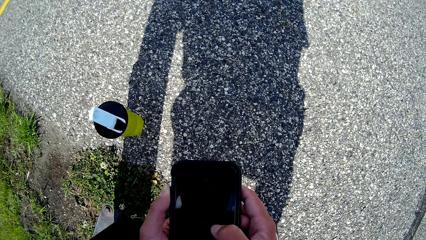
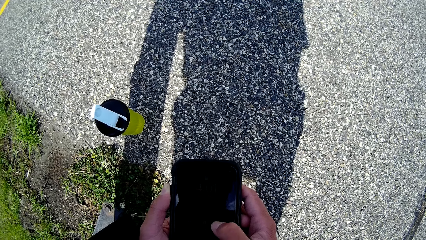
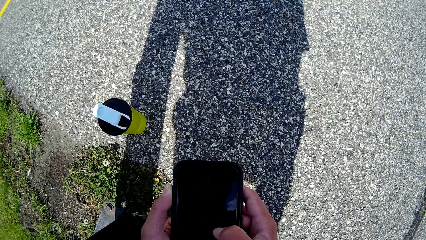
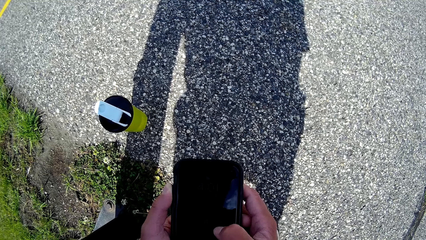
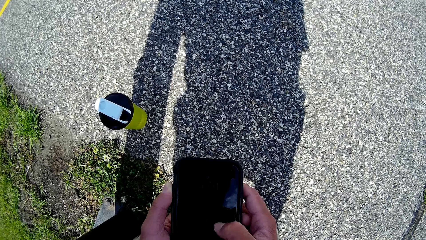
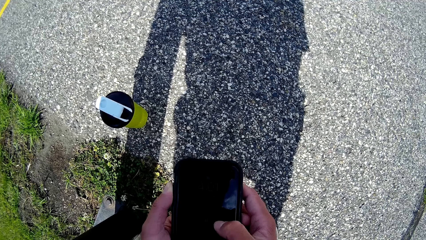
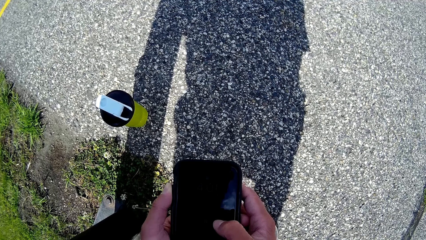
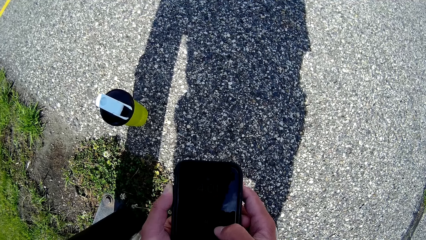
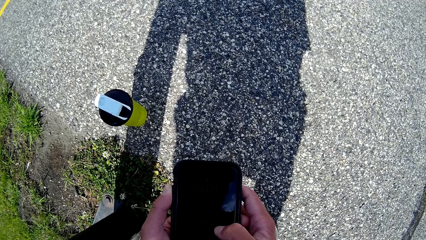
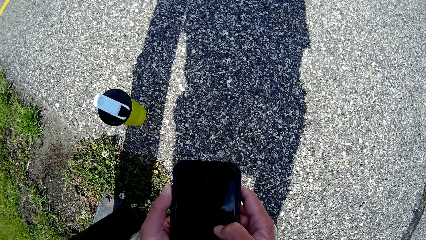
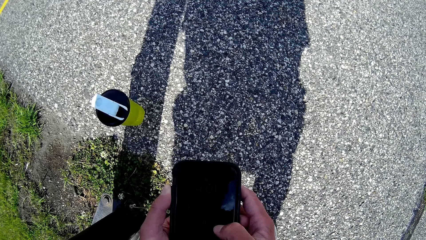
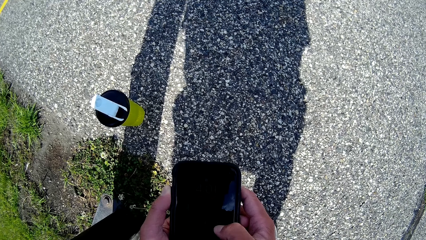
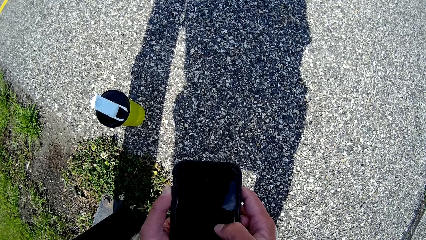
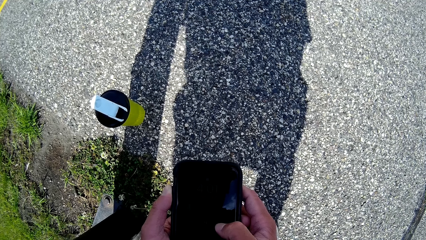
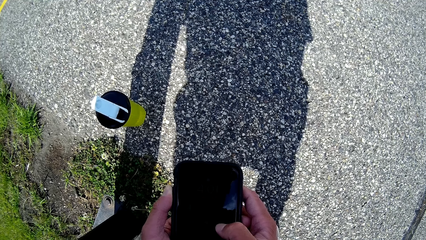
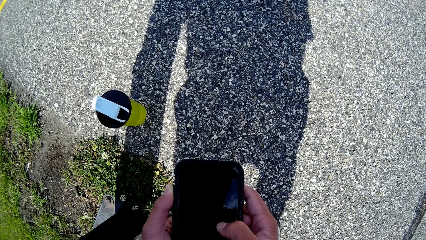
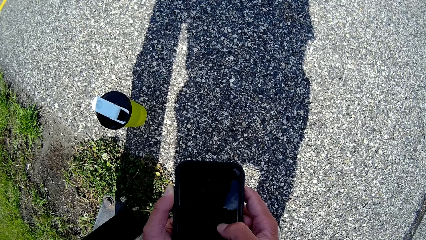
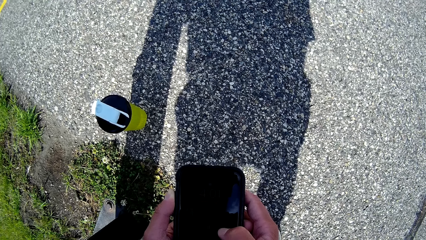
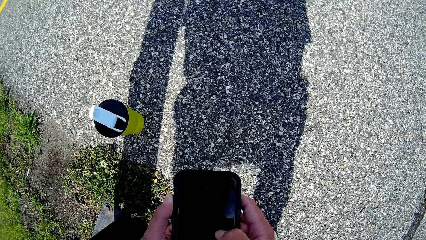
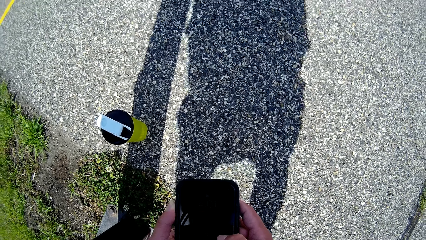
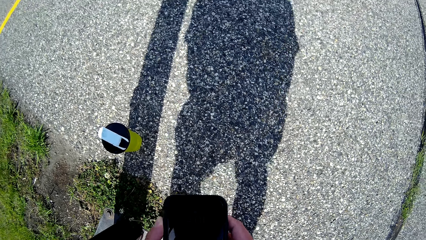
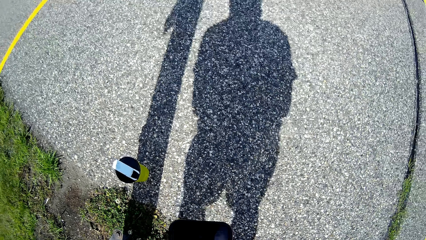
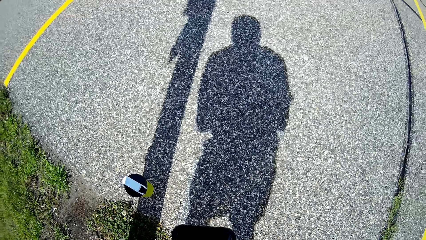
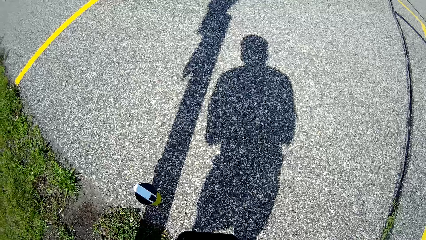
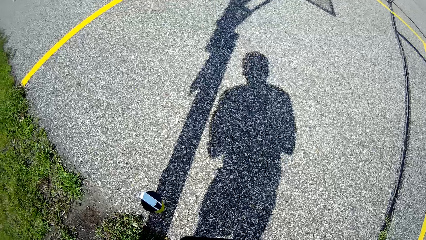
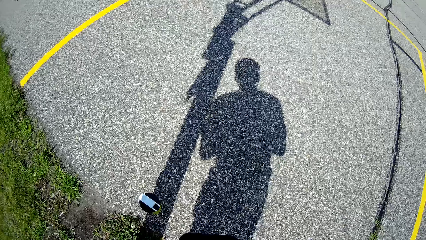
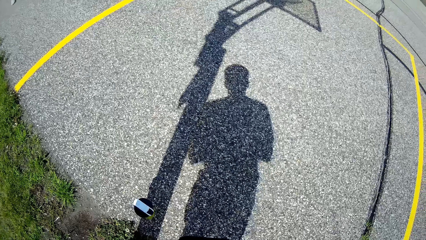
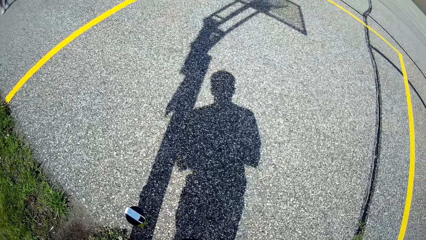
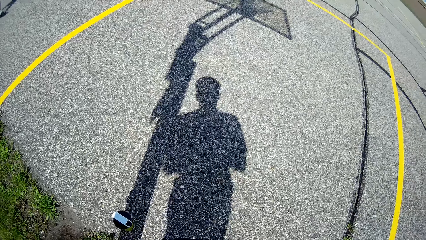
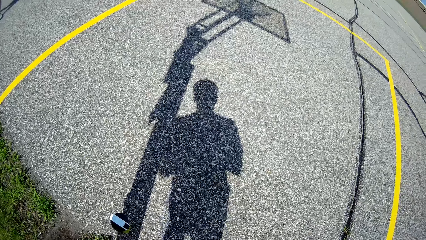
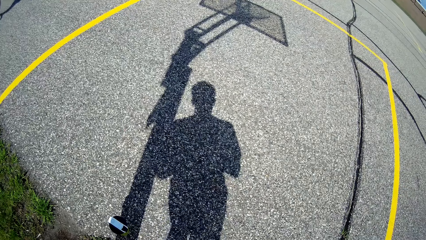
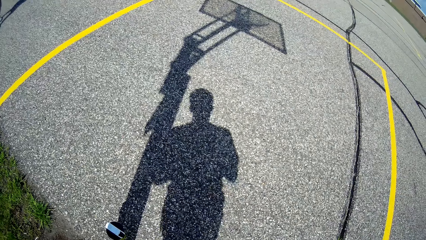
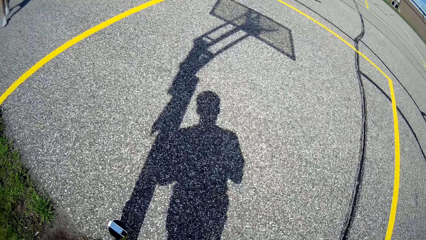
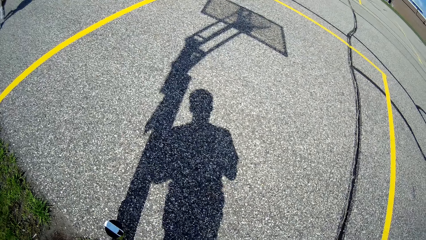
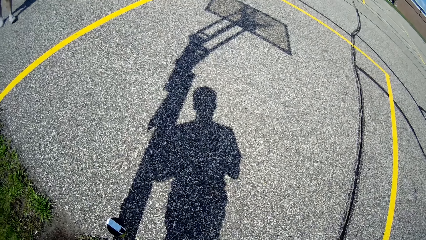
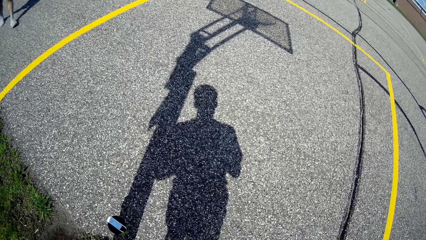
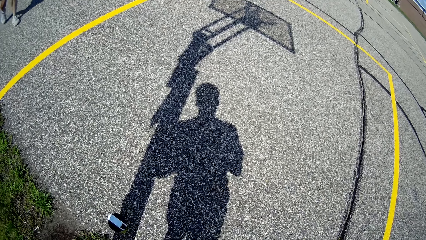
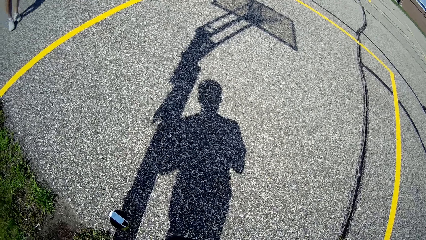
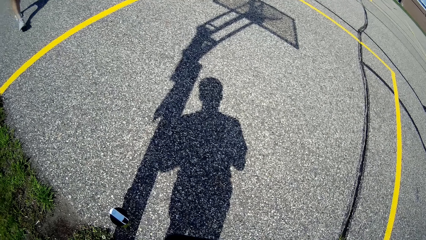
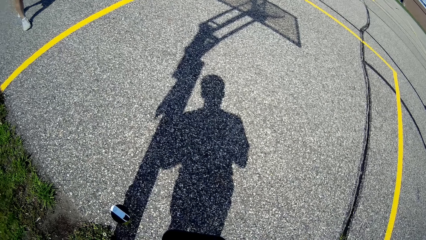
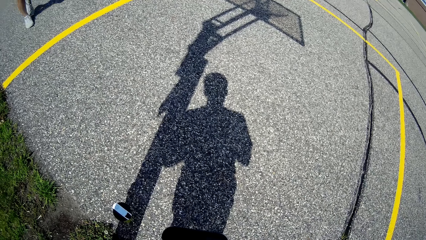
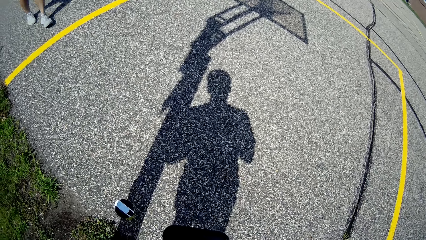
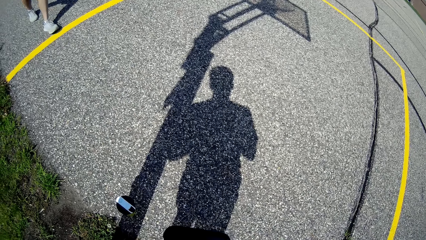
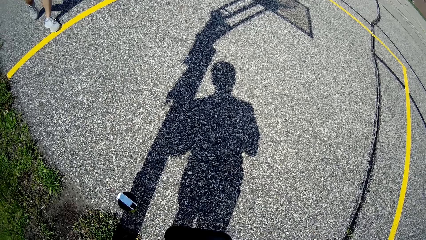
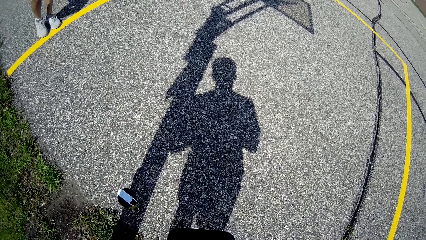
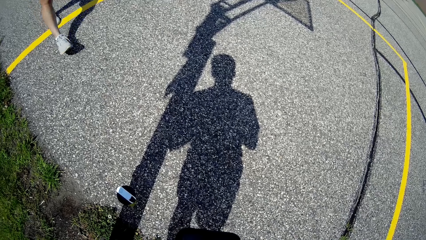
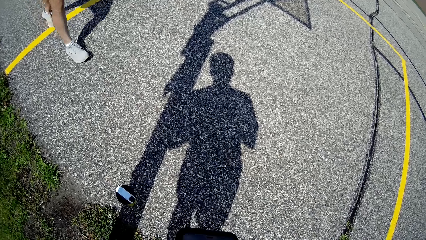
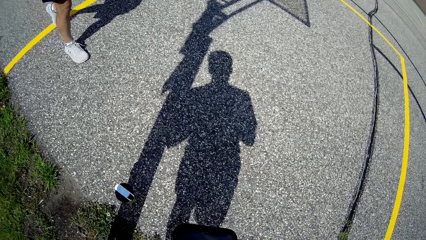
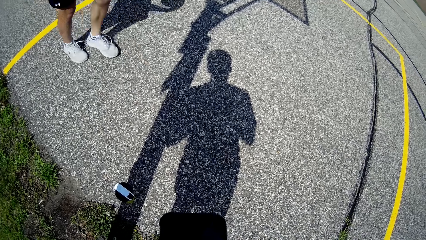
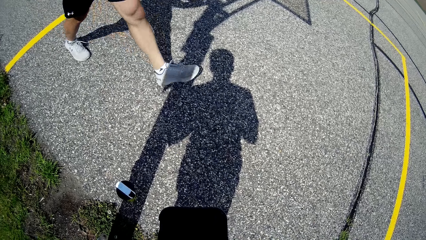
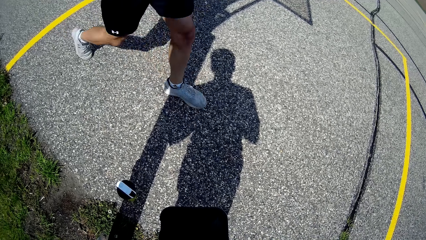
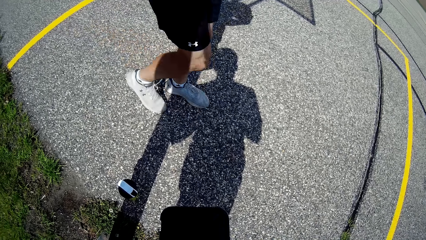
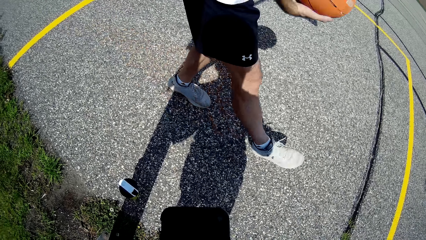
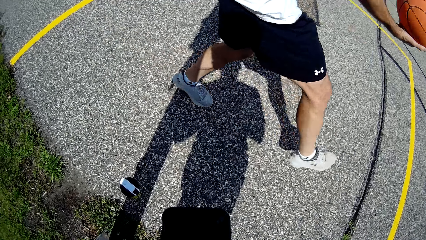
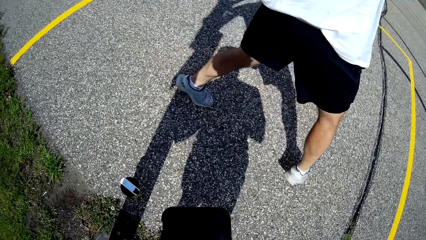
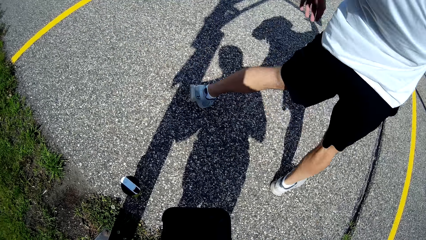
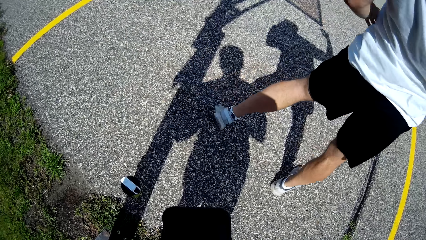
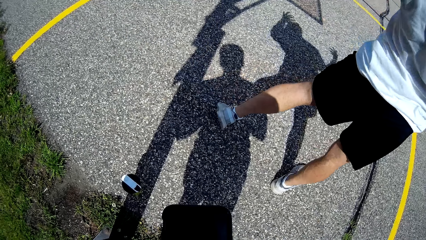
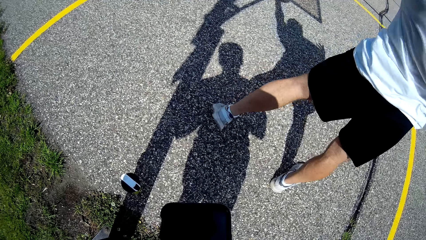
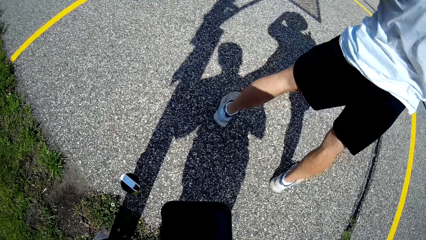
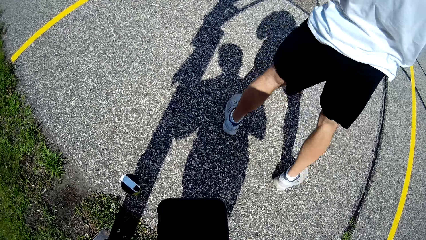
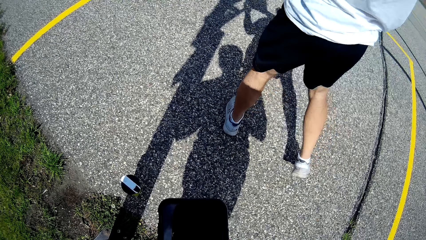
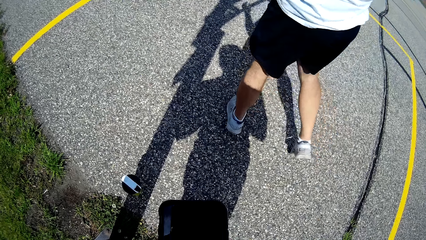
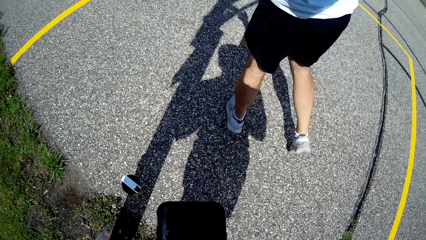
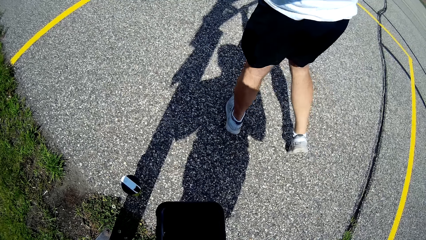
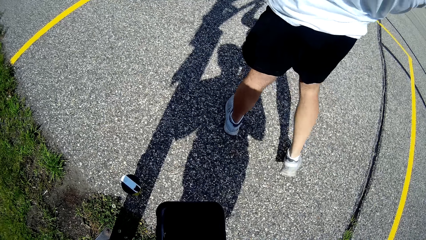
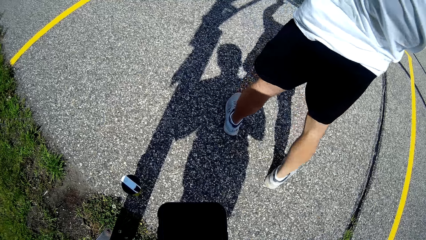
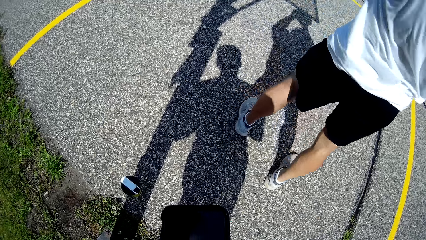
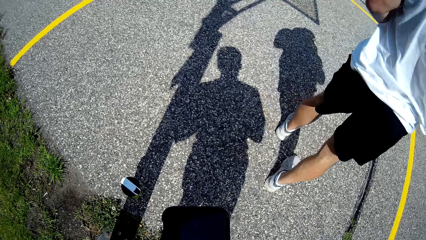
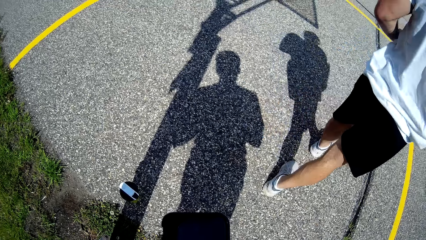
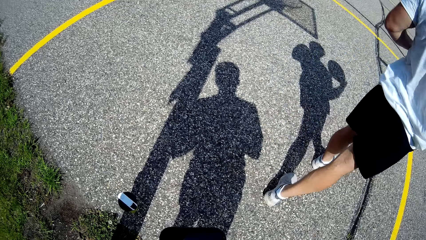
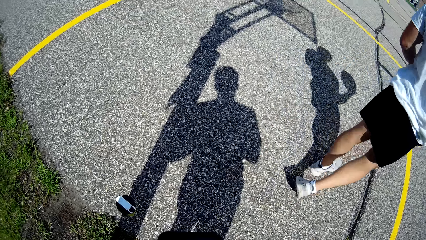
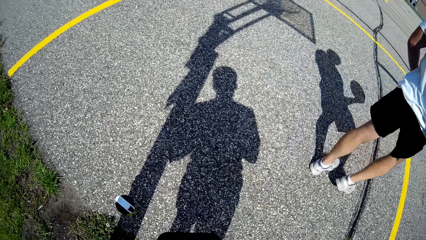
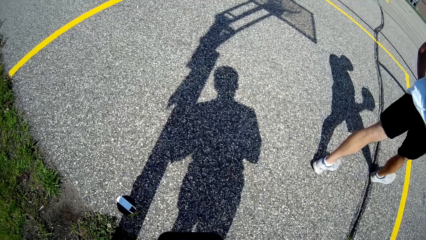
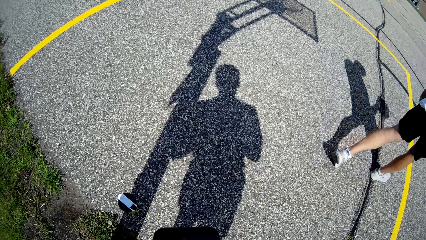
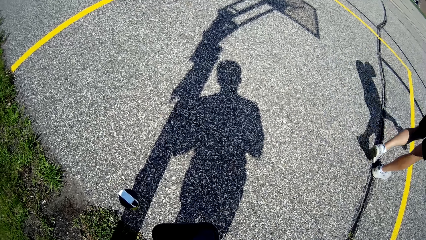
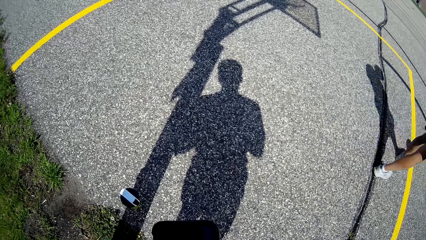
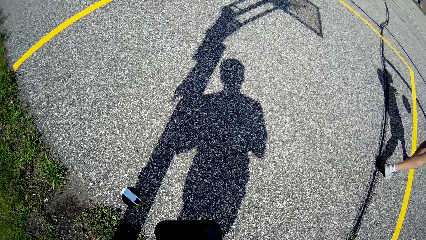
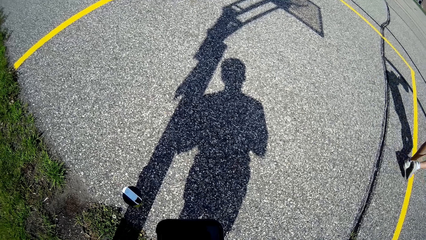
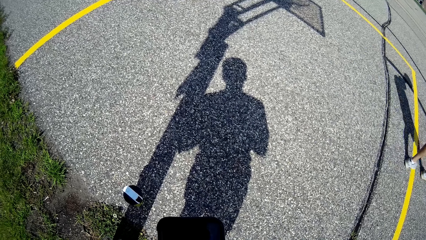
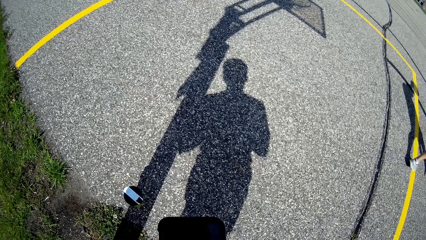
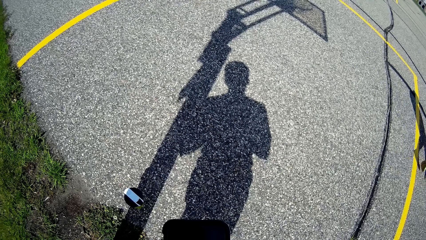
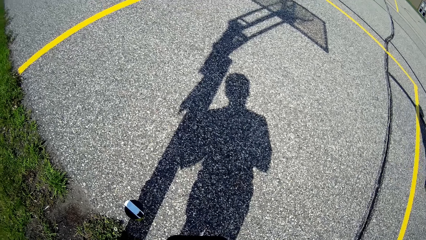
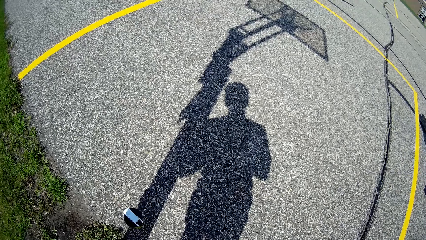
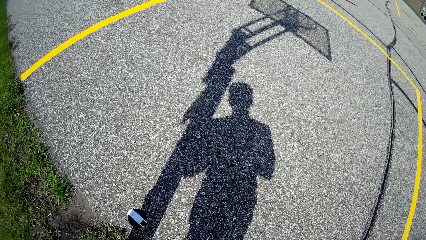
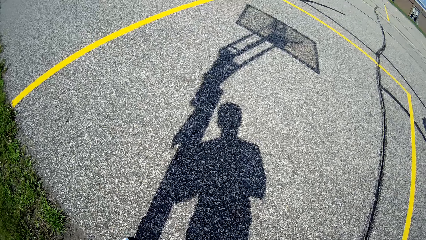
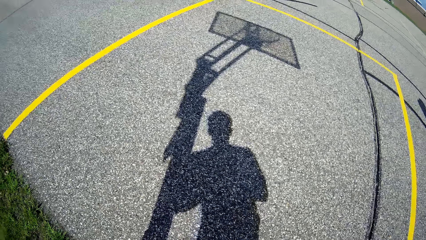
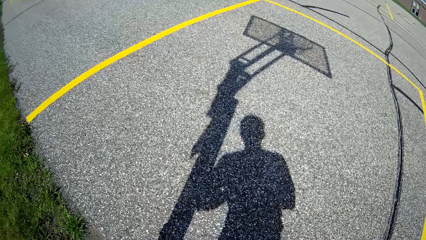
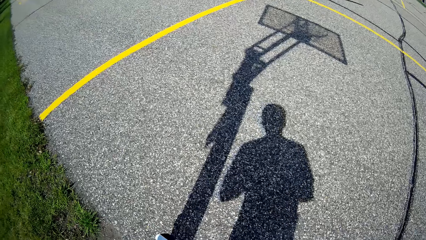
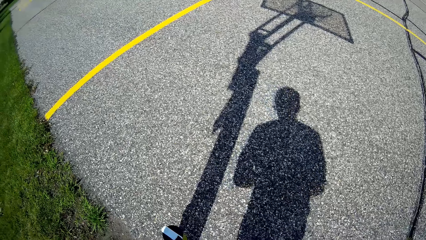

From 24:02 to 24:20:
The camera wearer speaks. They count. A man walks toward the camera wearer. The camera wearer uses the phone. They interact with the man.
